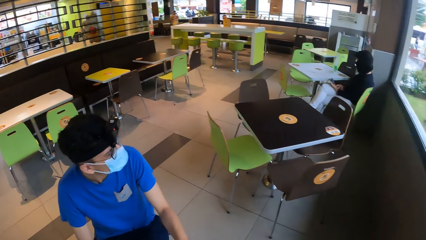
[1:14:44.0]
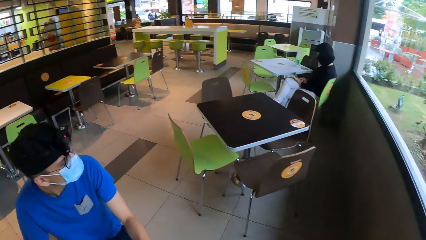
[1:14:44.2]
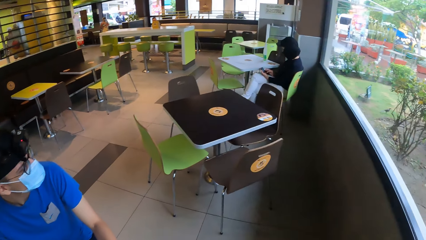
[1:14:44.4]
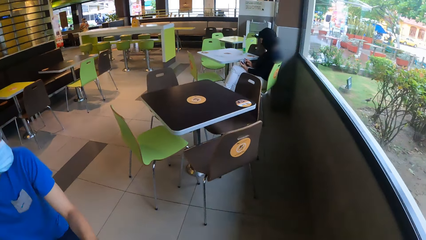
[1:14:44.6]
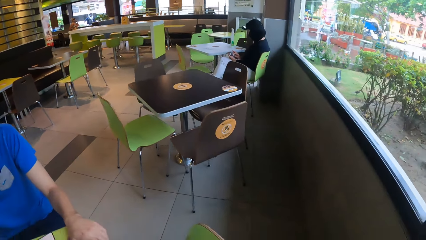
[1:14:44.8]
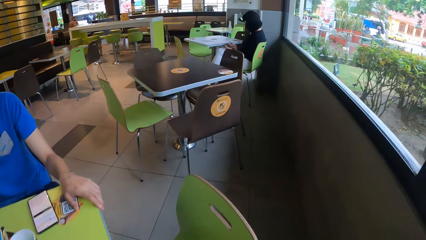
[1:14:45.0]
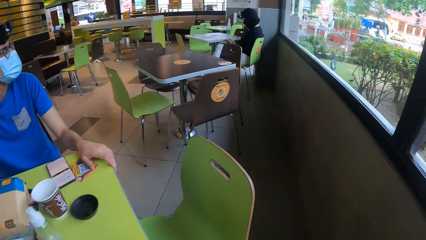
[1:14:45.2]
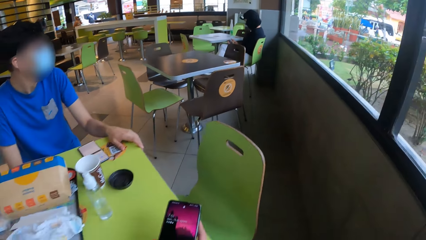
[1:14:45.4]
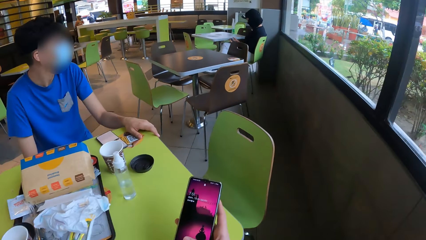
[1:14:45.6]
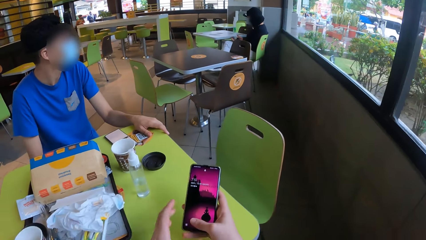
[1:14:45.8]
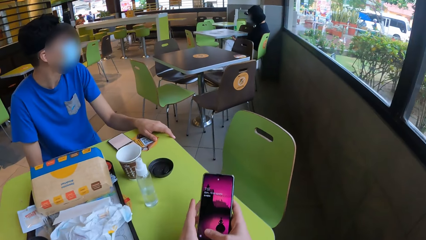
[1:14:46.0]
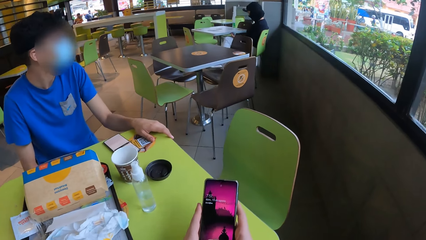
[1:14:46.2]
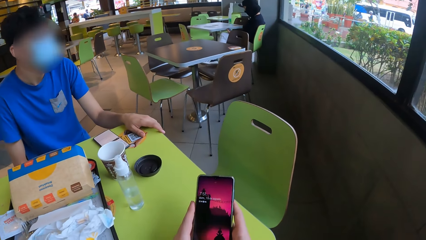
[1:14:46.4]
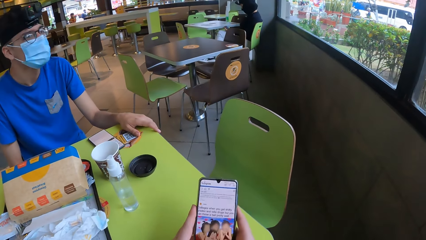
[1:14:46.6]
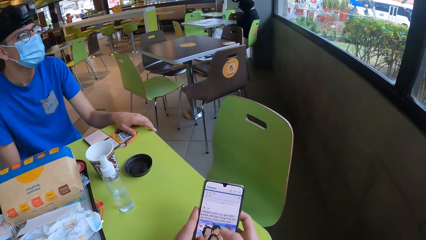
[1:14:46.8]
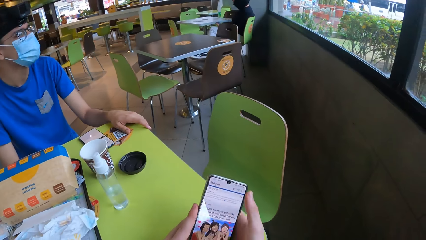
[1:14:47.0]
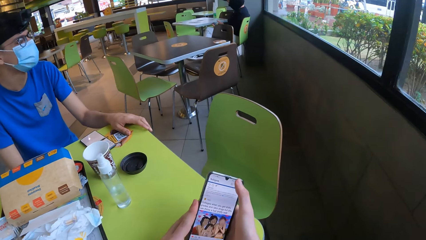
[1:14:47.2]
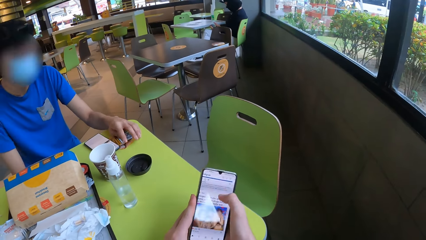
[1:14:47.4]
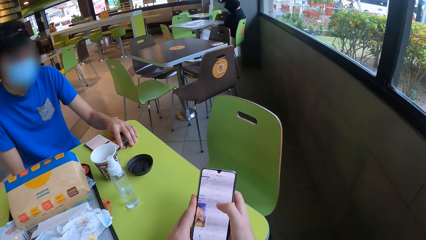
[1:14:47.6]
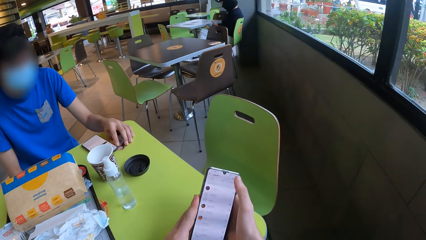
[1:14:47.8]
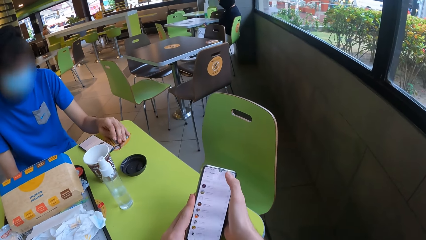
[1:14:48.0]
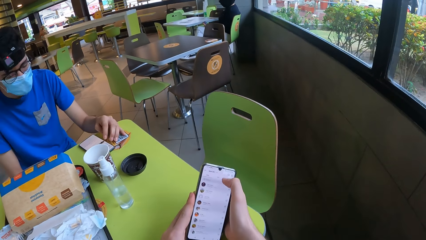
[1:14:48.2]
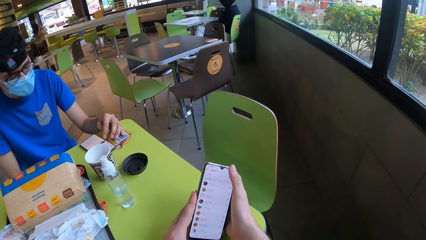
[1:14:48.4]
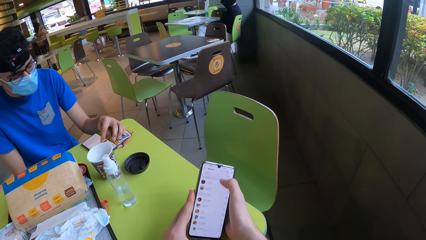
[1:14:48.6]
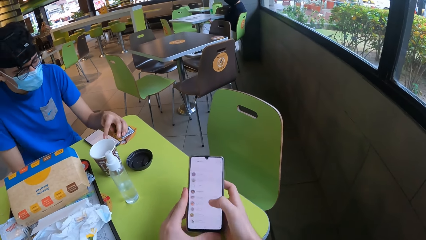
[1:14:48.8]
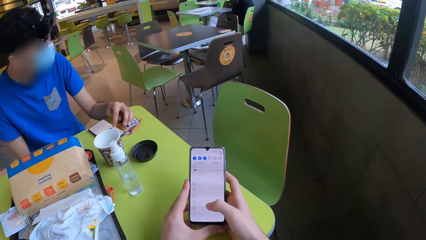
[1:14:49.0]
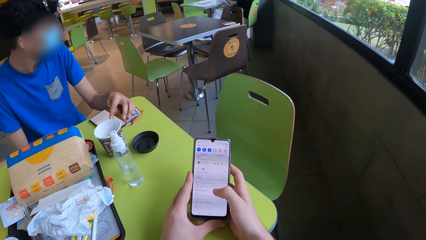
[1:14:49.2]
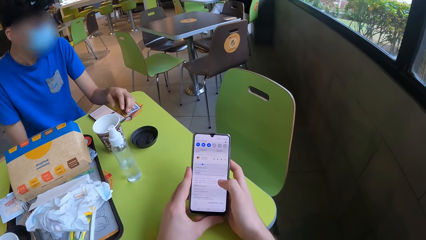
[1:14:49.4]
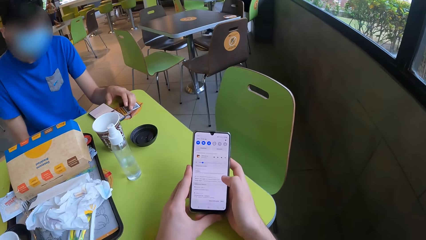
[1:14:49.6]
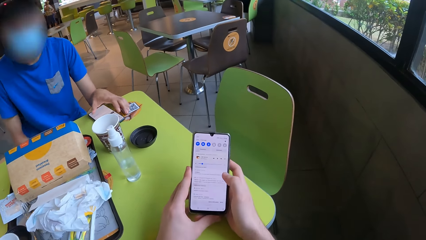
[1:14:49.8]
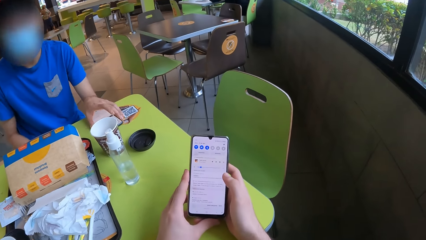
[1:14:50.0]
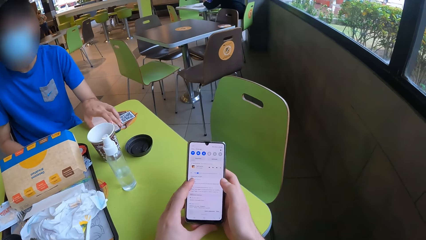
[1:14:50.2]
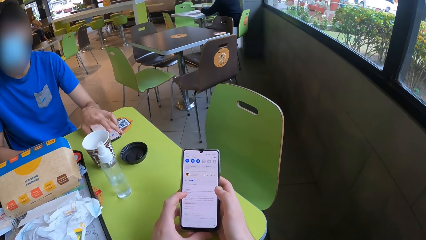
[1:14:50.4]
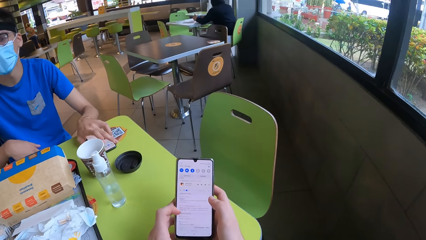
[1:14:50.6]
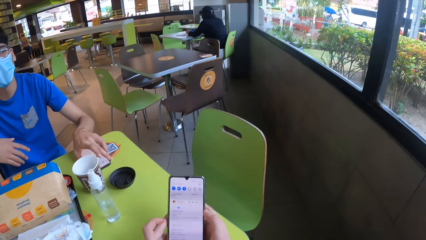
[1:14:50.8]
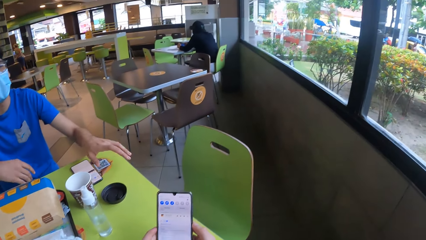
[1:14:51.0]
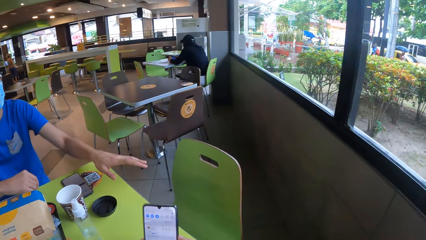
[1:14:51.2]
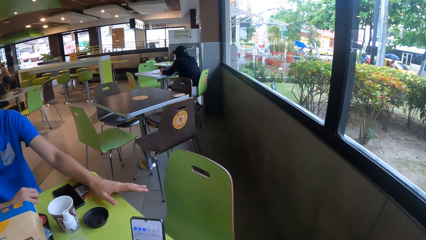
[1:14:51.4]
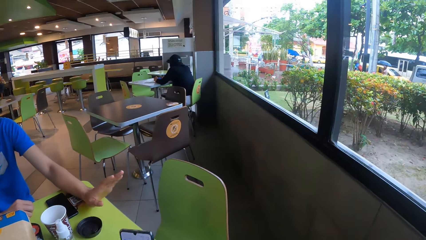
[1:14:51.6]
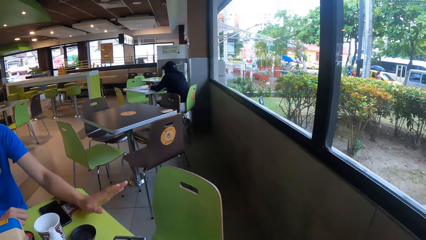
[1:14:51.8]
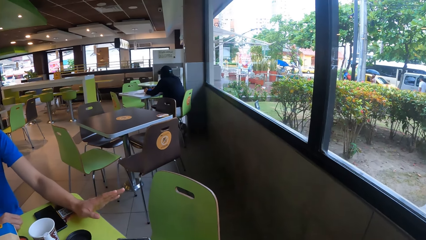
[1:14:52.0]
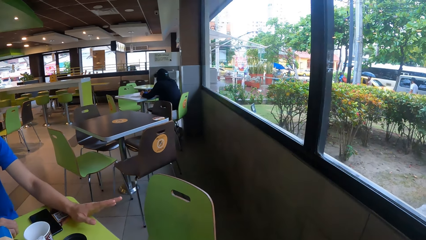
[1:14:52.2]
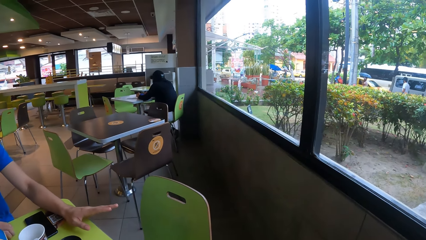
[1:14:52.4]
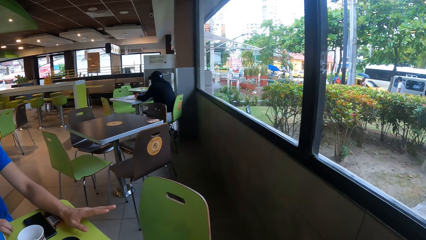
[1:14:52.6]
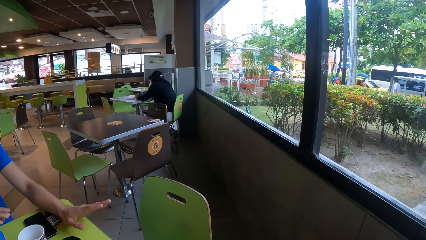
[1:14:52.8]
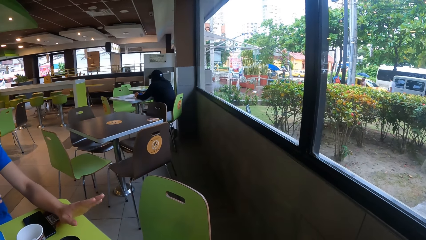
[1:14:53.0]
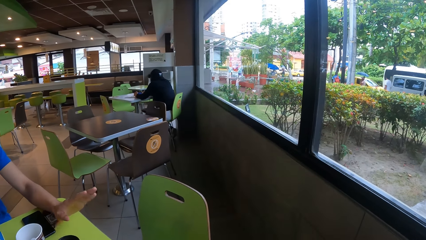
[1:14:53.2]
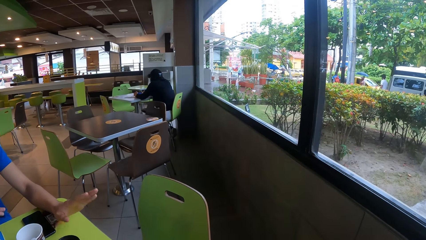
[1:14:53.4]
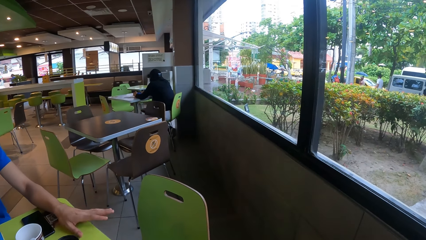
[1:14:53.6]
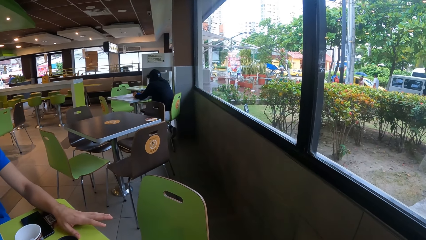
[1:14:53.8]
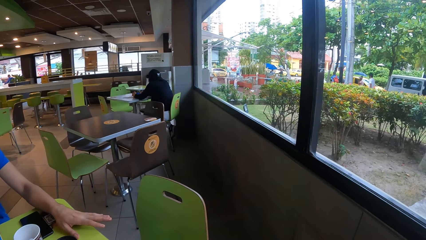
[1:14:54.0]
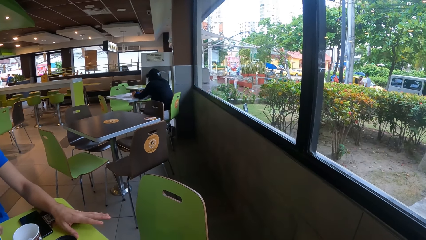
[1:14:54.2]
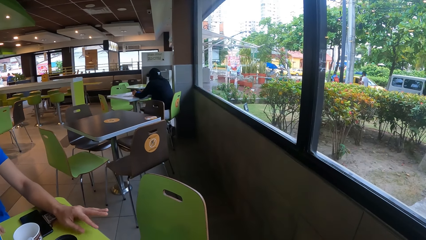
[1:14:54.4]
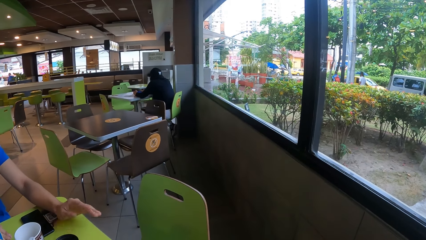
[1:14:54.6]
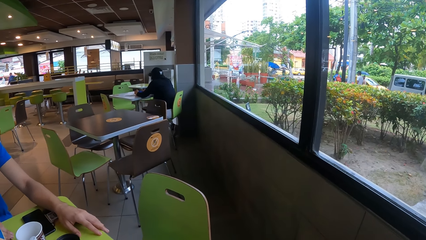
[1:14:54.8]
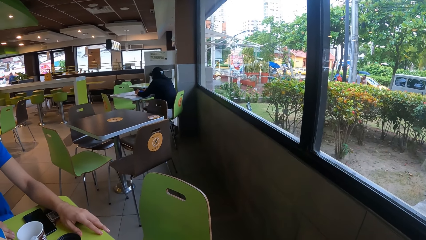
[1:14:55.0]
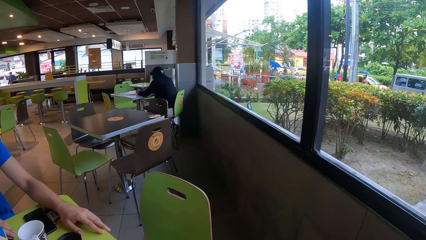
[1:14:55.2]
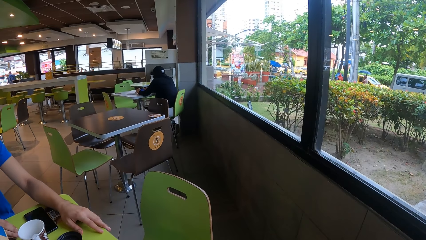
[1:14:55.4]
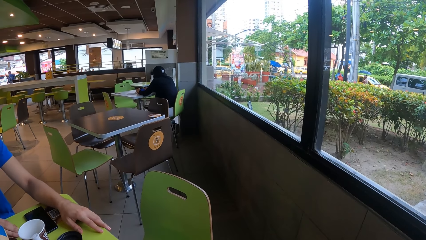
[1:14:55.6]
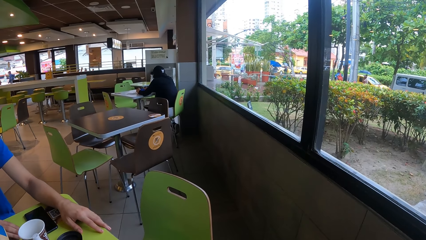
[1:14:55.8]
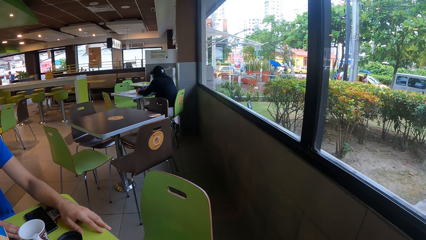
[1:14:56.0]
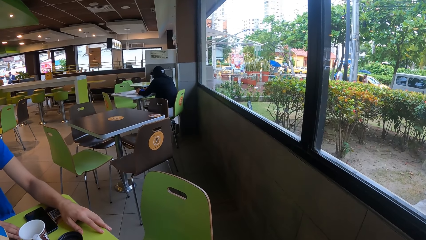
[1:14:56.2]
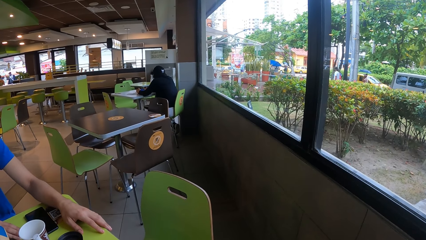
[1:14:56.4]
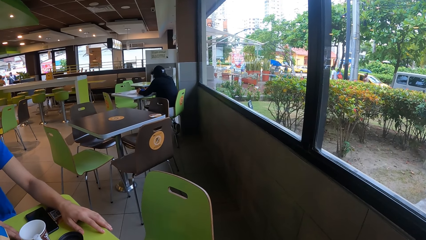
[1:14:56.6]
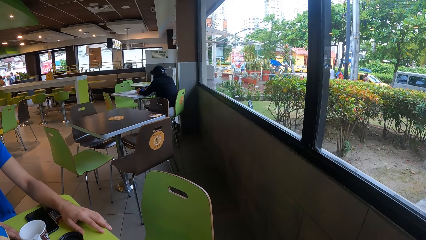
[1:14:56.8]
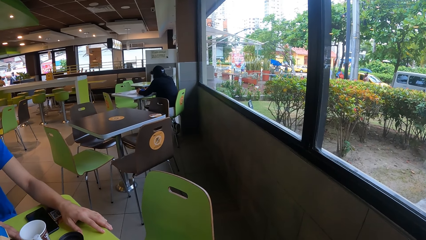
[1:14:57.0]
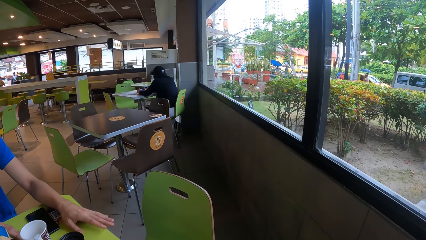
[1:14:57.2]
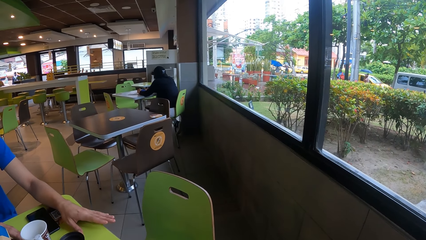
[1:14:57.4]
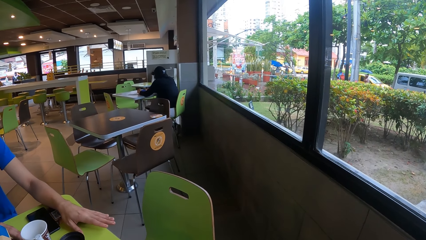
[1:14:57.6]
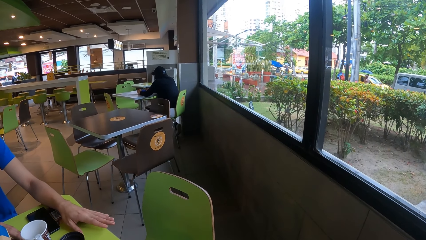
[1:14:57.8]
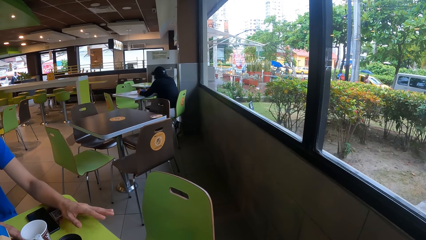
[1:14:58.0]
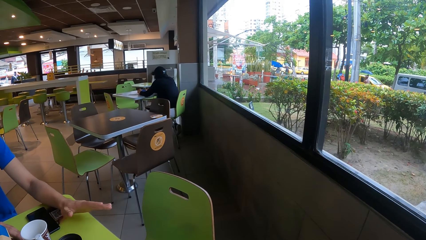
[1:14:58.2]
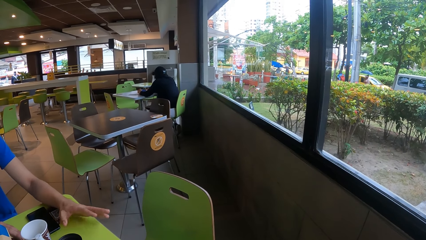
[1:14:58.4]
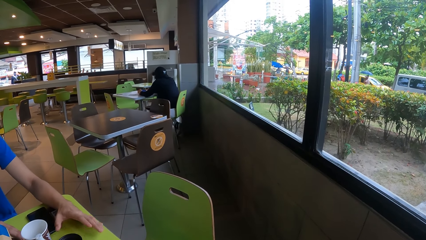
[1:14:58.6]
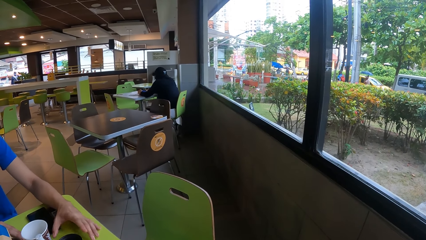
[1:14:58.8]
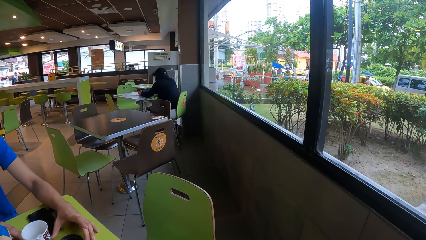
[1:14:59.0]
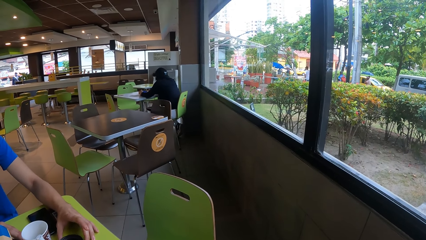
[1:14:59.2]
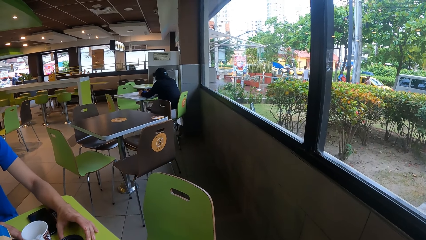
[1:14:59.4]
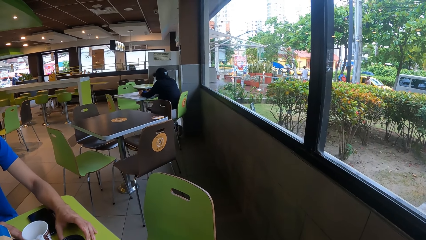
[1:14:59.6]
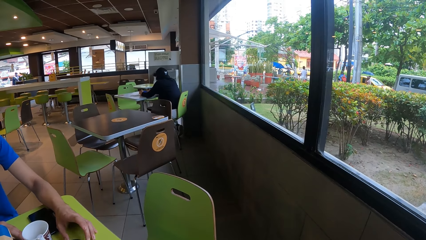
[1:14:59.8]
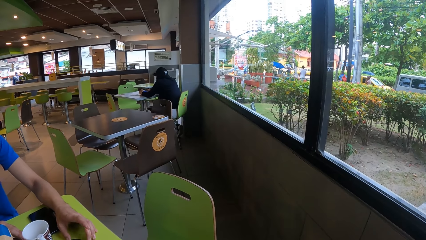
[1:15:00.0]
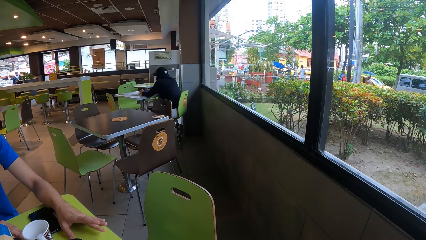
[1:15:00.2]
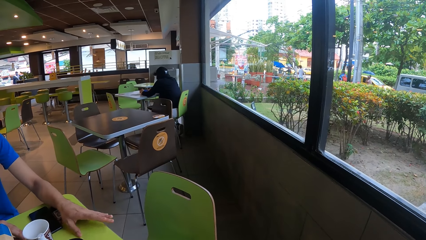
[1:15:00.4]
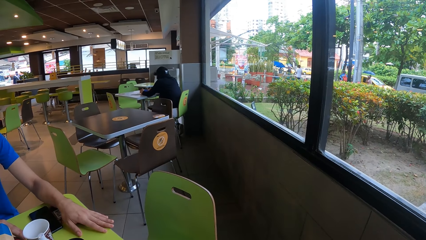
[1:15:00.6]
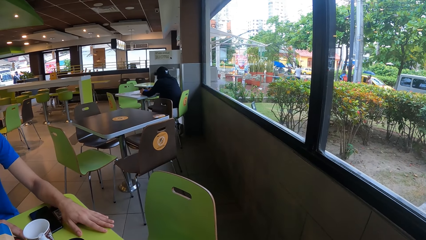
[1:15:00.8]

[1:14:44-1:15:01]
The camera wearer sits down. He operates his phone with the right hand. He interacts with a person. He looks in front.
